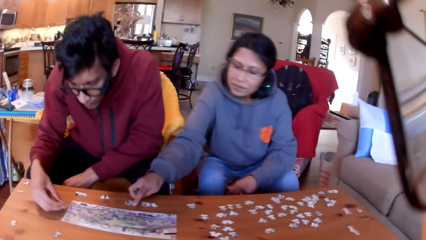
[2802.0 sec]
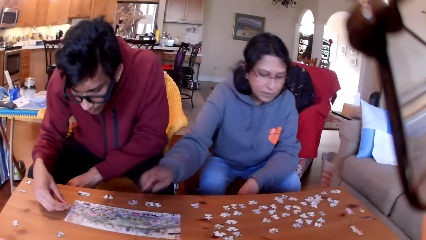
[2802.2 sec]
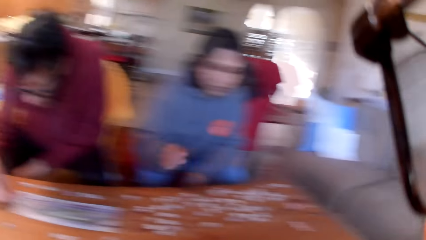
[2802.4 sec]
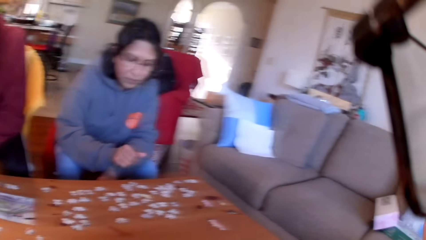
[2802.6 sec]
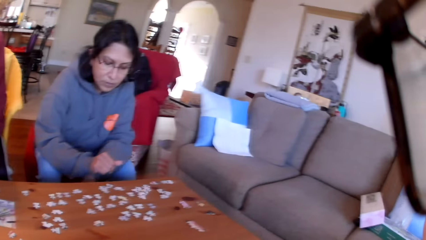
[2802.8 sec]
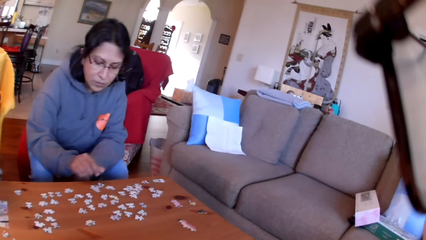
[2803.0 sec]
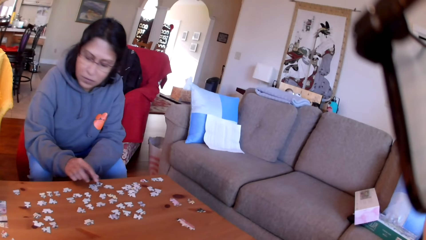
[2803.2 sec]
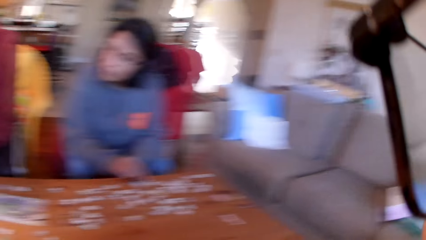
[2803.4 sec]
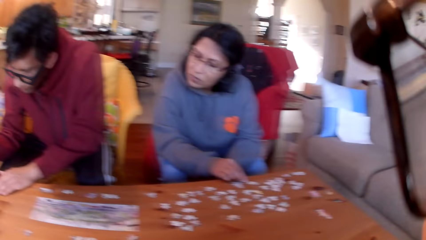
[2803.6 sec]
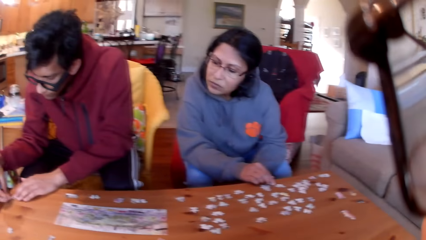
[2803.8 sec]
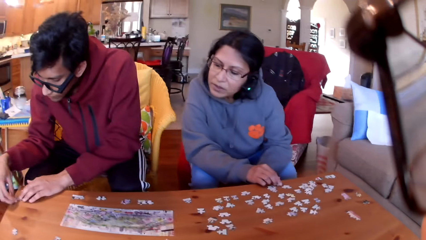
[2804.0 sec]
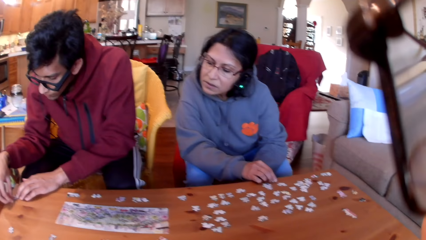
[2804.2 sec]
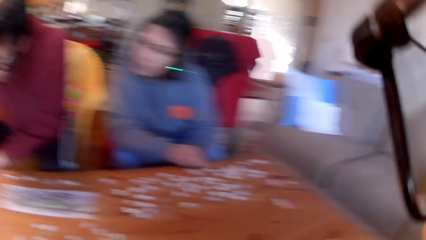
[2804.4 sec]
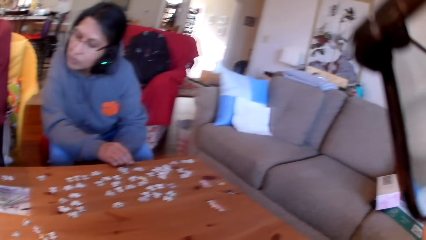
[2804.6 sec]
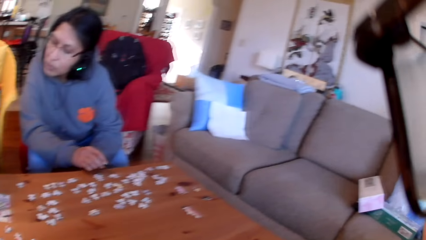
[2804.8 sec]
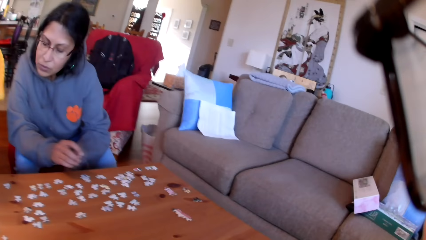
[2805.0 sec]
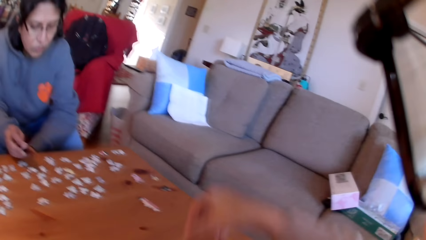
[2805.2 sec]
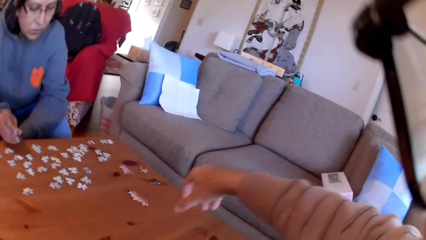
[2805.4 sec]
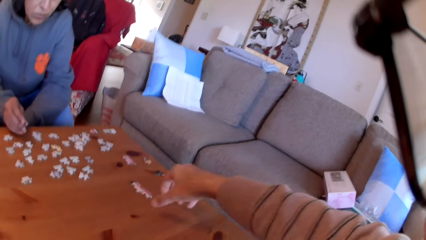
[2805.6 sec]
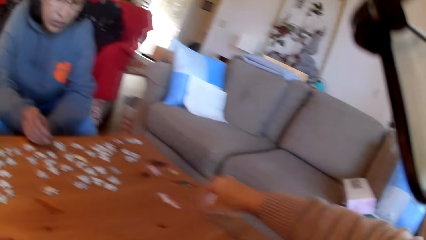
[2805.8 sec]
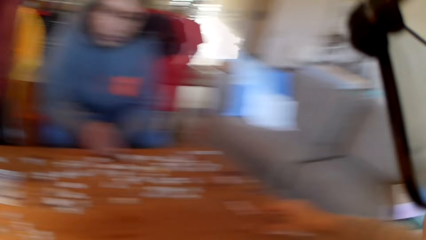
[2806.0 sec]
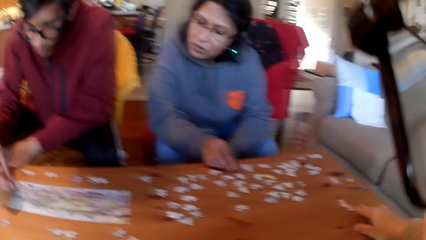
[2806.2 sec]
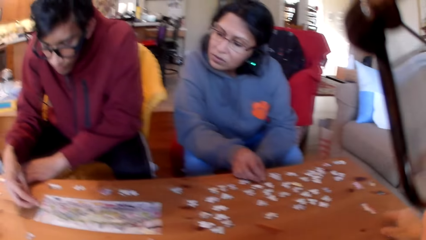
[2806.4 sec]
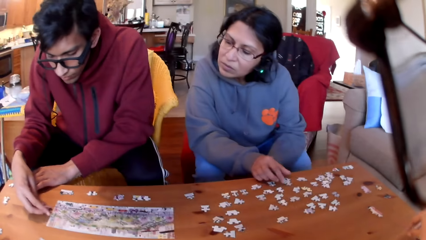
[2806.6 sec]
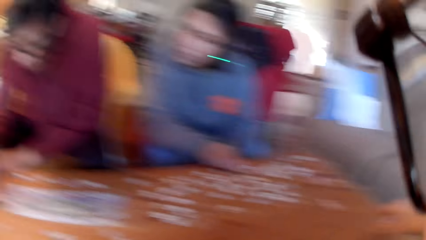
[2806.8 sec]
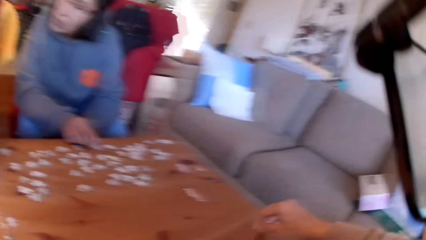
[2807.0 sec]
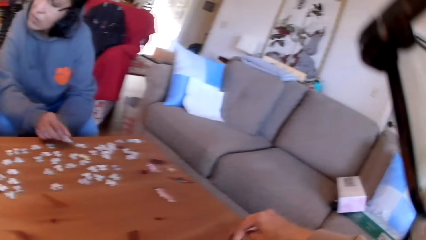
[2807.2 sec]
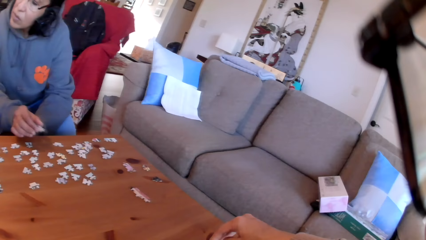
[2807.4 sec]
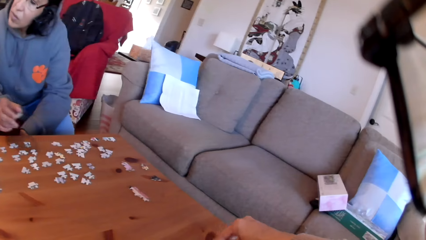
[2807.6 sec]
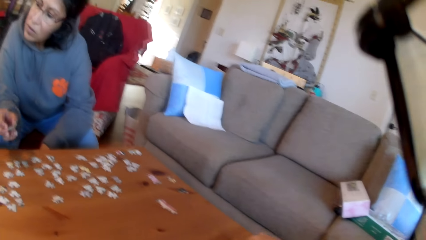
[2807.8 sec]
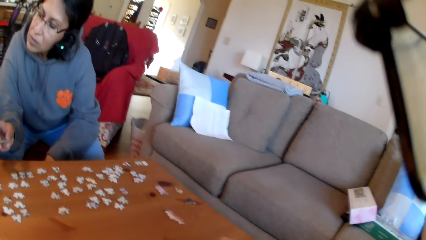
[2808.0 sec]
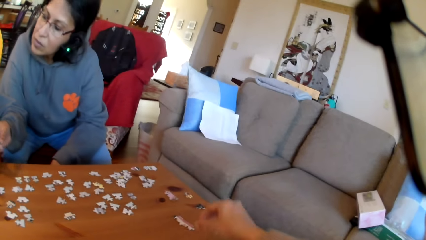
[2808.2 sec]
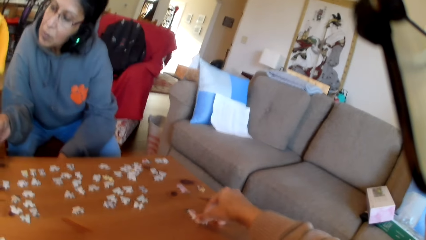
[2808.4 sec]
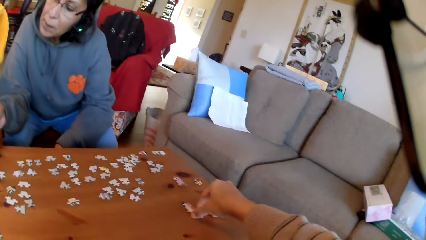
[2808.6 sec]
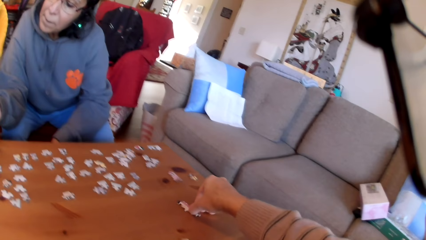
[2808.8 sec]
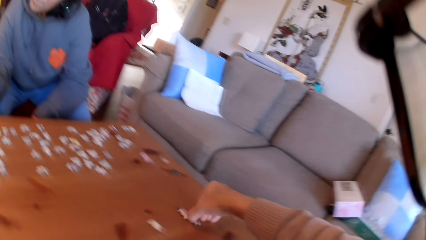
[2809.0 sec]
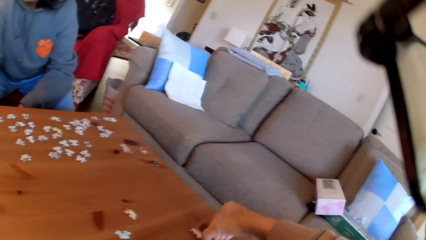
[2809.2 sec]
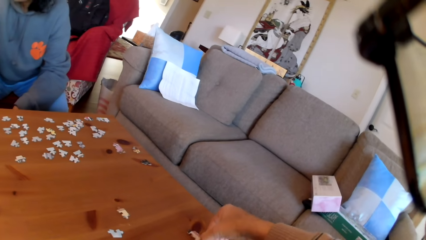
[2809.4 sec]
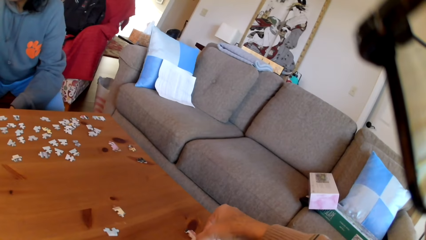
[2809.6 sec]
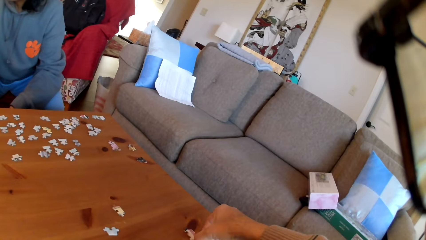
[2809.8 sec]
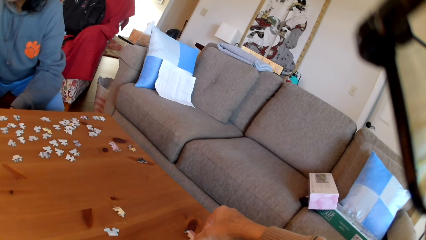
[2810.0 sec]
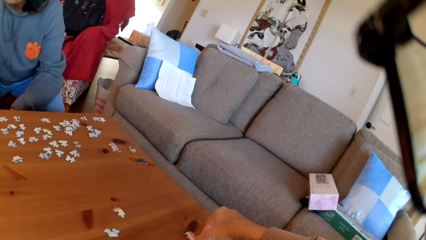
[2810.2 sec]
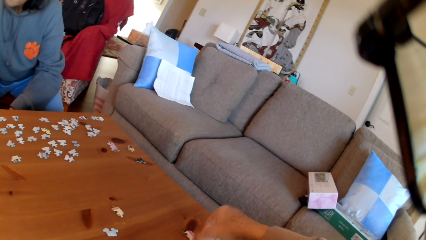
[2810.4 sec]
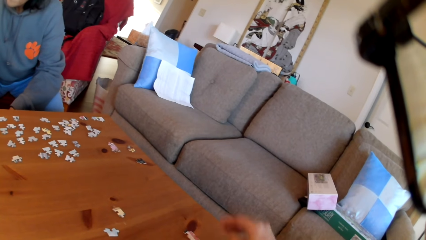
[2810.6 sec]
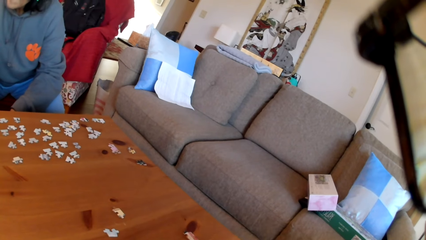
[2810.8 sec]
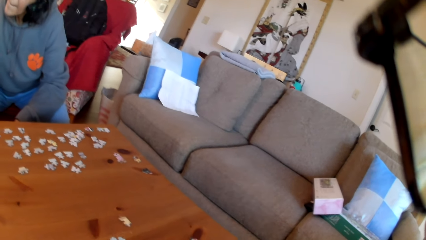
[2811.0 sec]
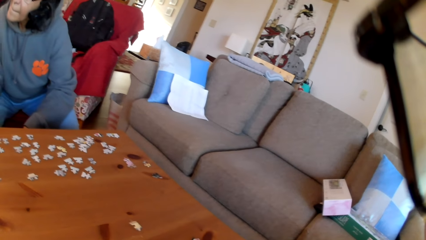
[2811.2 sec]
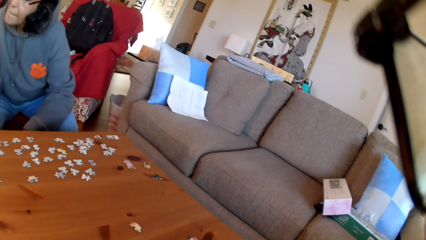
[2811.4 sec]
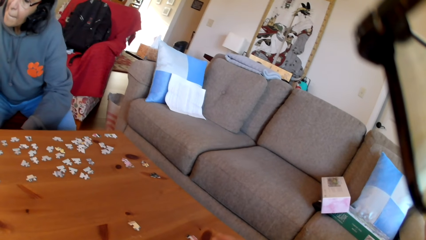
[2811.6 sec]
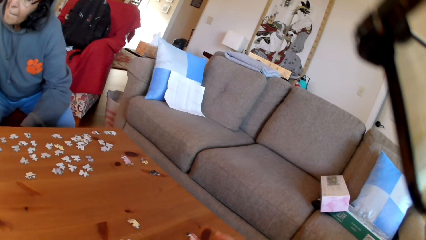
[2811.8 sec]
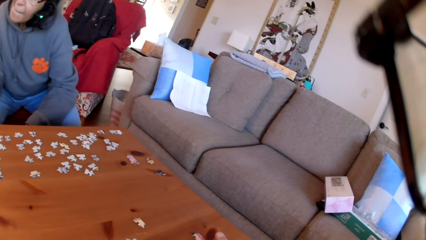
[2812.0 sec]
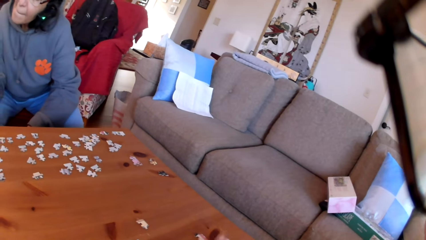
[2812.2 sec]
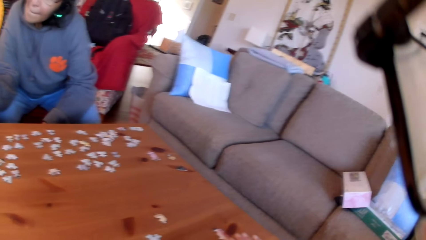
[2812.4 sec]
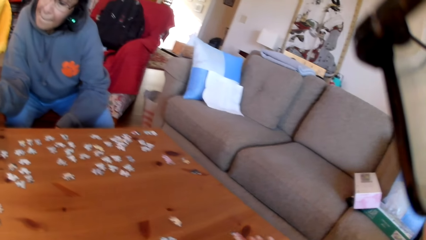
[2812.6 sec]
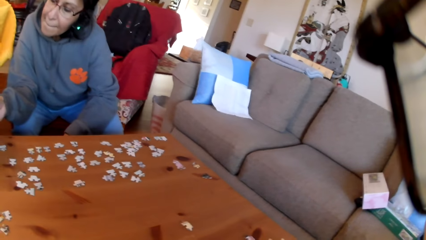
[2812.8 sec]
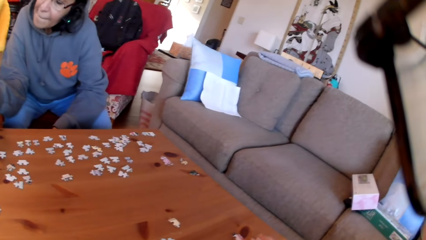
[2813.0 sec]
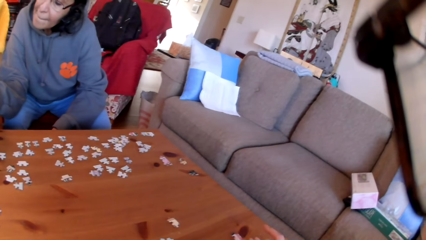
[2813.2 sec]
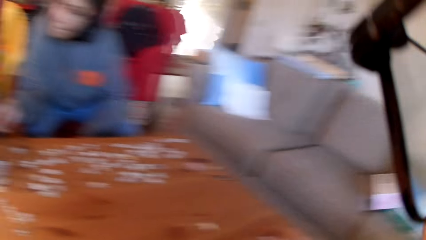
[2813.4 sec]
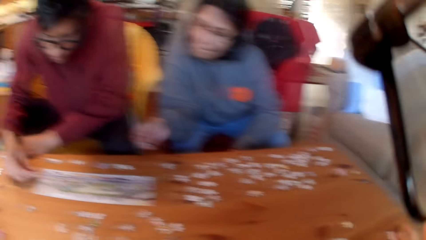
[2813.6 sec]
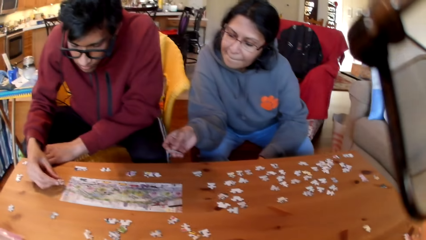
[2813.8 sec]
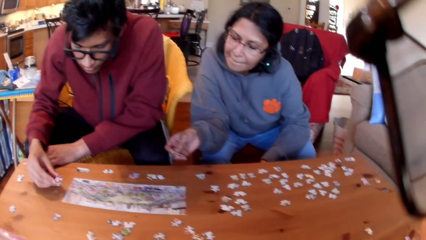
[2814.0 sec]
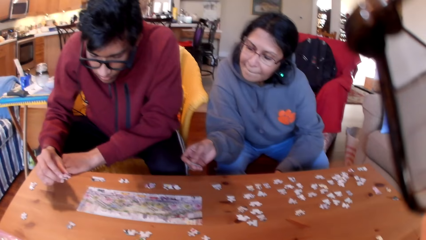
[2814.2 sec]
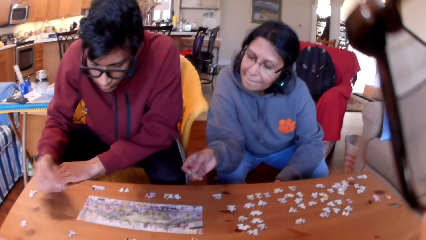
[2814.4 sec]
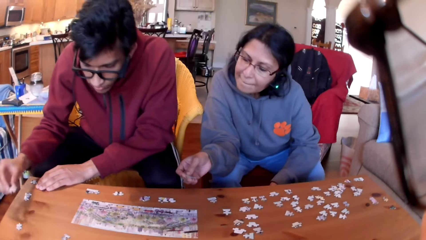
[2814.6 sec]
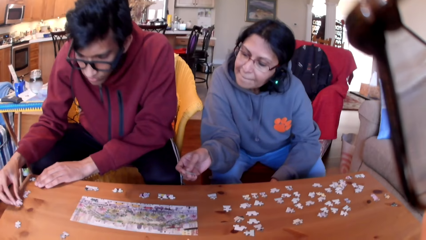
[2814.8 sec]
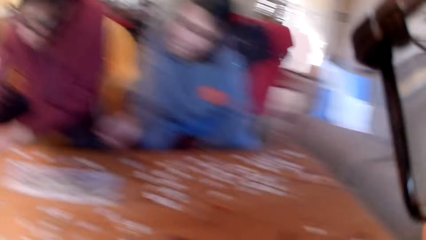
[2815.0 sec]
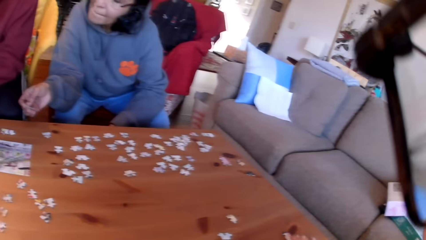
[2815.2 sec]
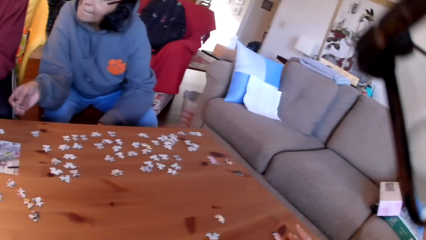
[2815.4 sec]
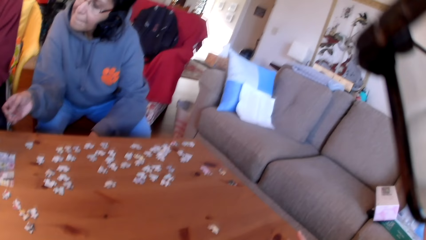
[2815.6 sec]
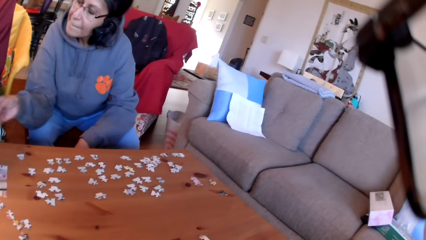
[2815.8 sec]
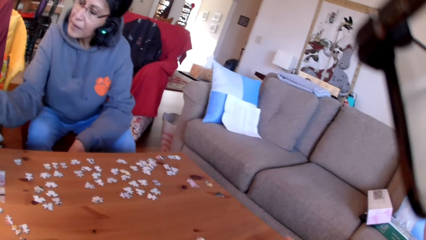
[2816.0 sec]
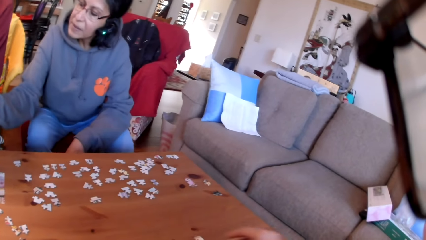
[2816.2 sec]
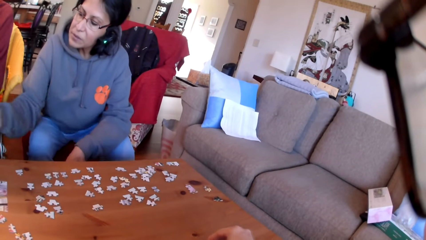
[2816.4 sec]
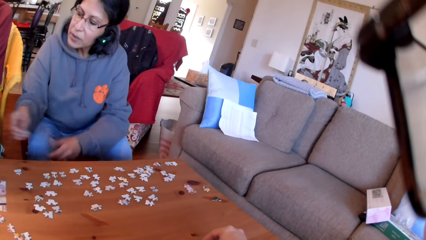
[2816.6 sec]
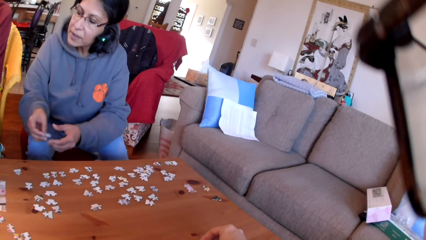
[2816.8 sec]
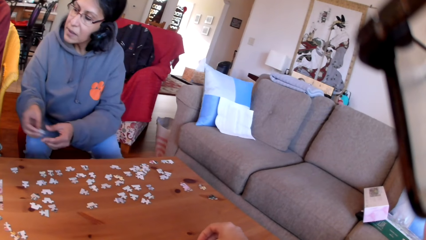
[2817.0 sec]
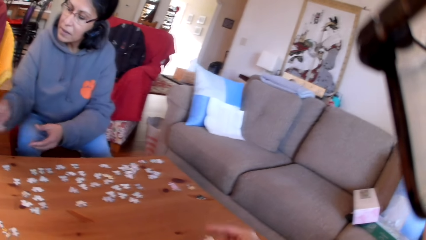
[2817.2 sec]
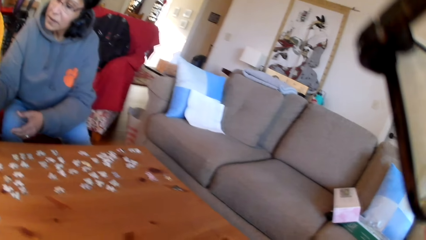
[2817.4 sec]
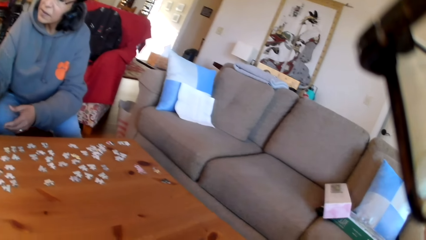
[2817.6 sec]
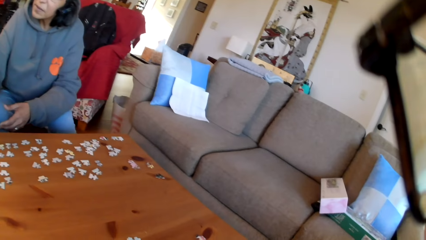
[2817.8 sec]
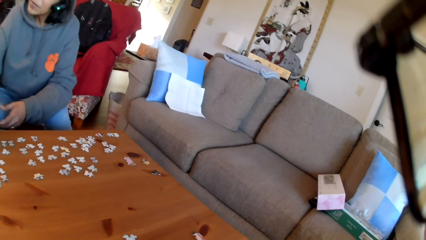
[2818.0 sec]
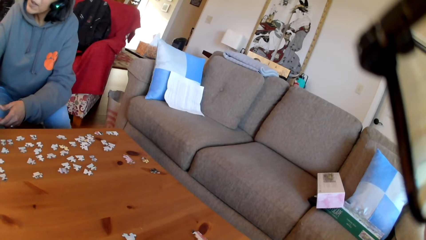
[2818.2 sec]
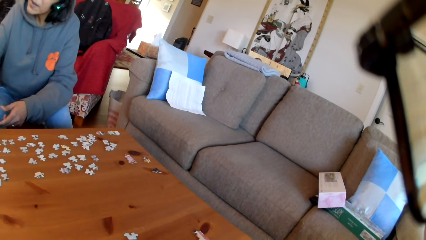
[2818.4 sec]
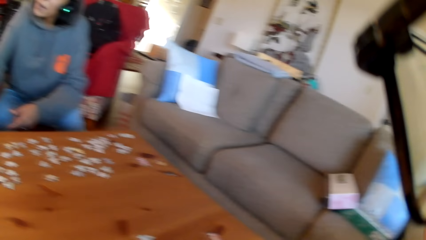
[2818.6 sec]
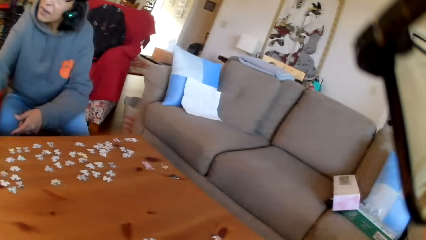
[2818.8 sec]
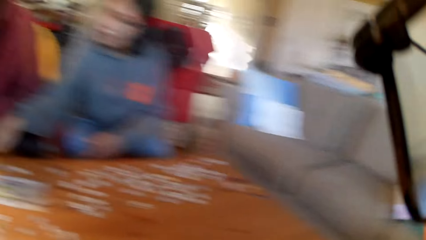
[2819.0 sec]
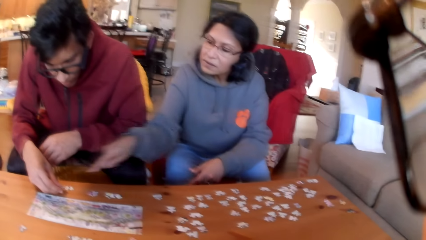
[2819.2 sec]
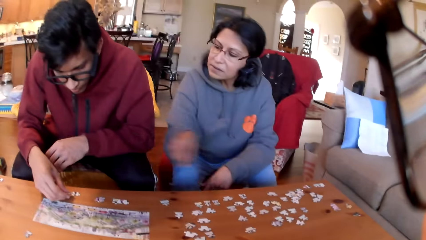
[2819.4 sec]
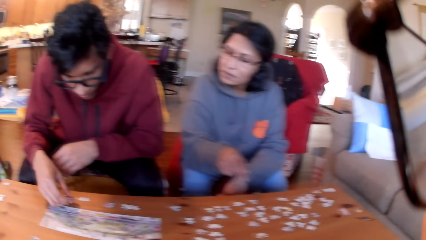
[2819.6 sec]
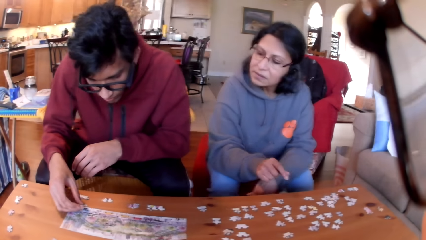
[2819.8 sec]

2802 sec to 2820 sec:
A man looks at the jigsaw puzzle. A woman looks at the puzzles. The camera wearer touches the table. They move the puzzles on the table. They touch the puzzles on the table. The man lifts a puzzle, arranges the jigsaw puzzle and puts the puzzle on the table. The camera wearer touches a puzzle. The woman moves a puzzle on the hands. The woman moves her hands. The camera wearer looks at the table.
